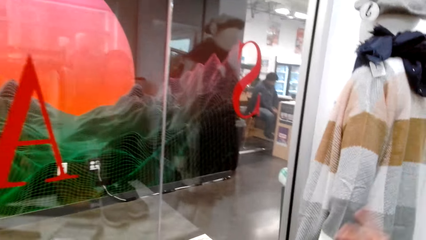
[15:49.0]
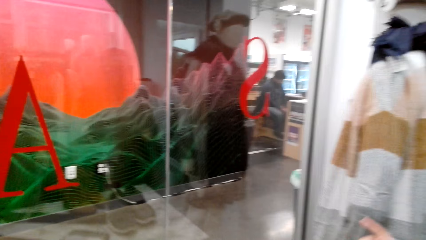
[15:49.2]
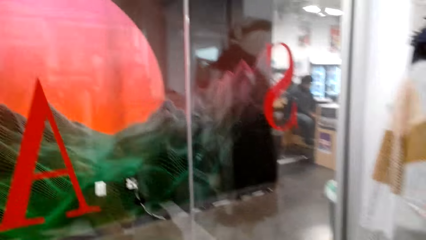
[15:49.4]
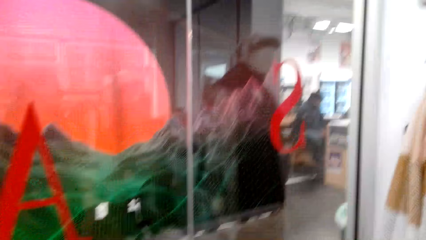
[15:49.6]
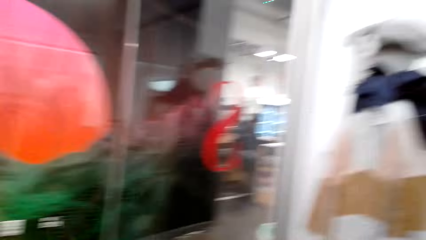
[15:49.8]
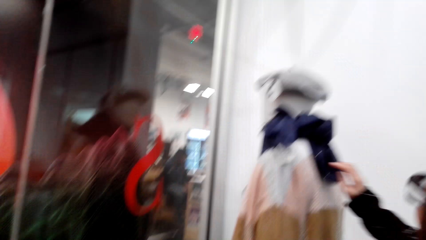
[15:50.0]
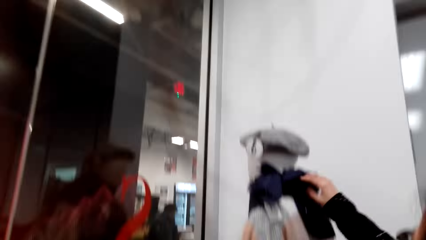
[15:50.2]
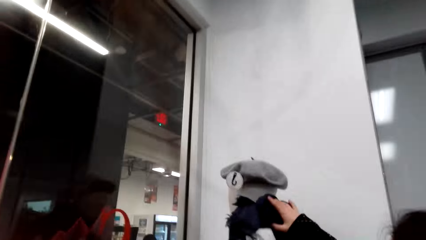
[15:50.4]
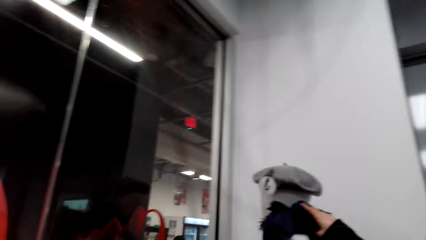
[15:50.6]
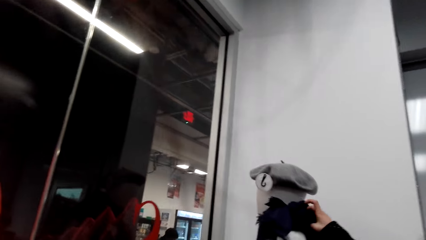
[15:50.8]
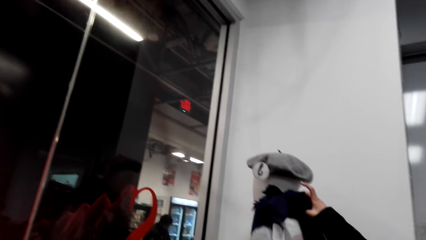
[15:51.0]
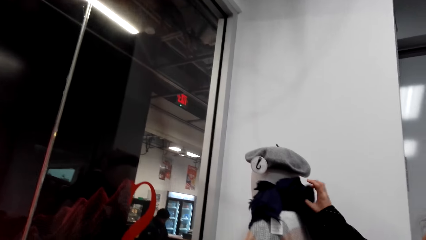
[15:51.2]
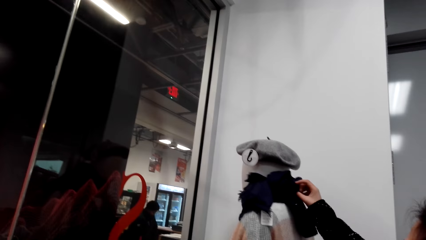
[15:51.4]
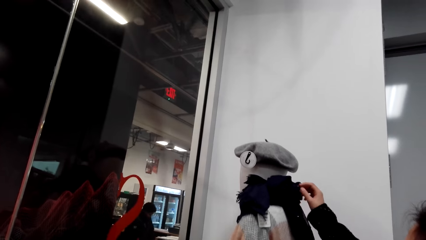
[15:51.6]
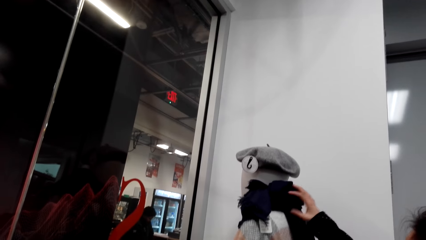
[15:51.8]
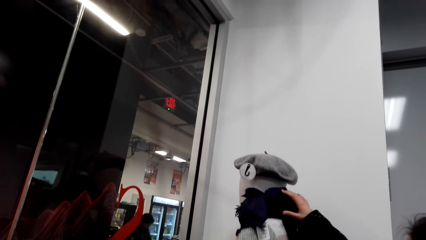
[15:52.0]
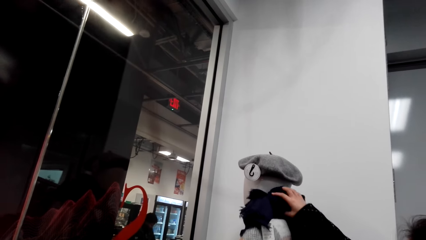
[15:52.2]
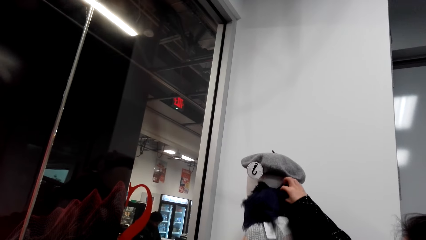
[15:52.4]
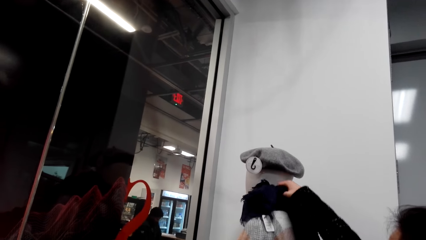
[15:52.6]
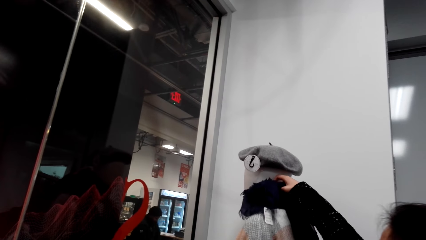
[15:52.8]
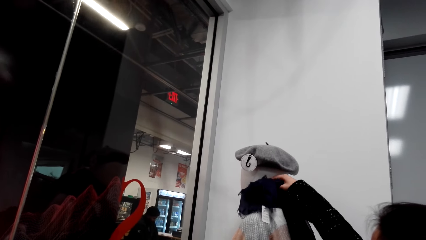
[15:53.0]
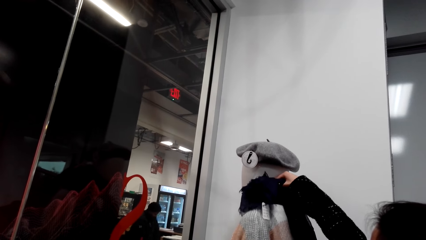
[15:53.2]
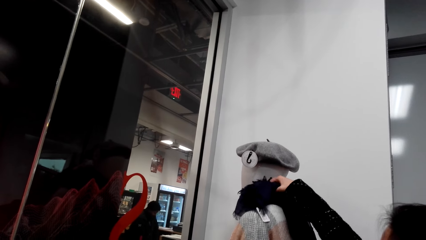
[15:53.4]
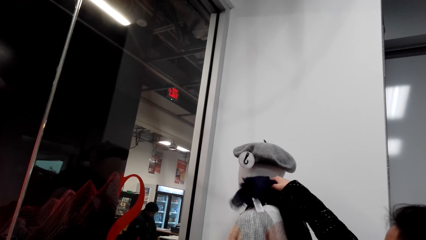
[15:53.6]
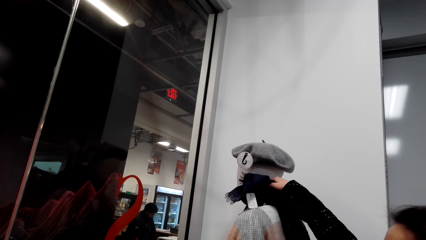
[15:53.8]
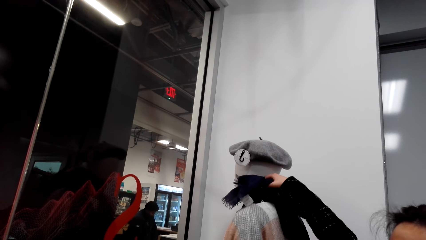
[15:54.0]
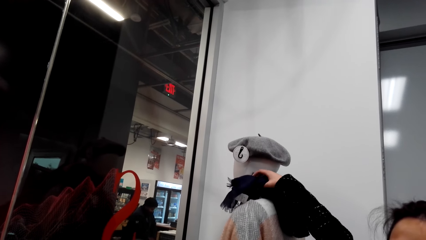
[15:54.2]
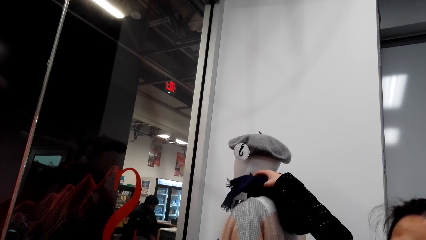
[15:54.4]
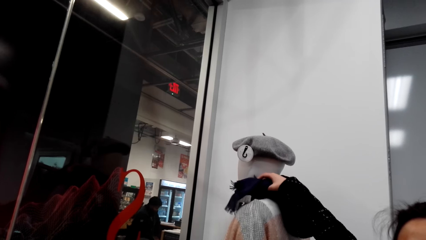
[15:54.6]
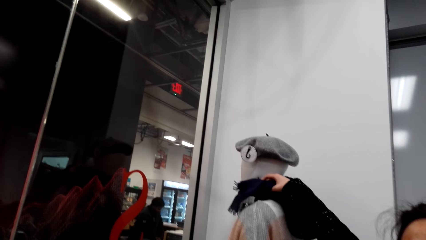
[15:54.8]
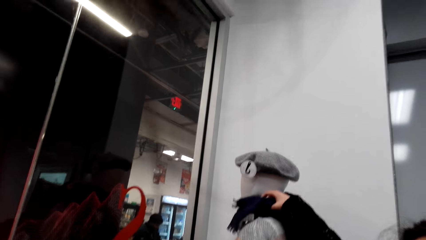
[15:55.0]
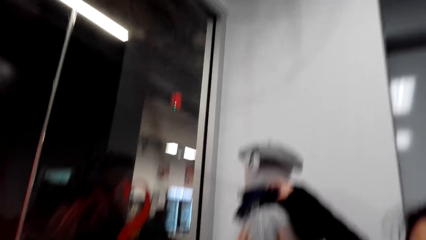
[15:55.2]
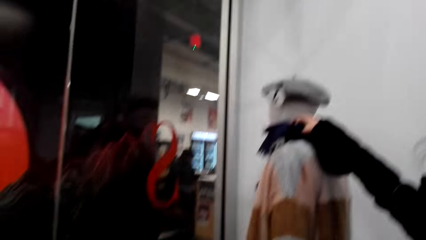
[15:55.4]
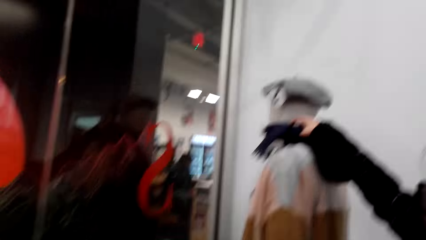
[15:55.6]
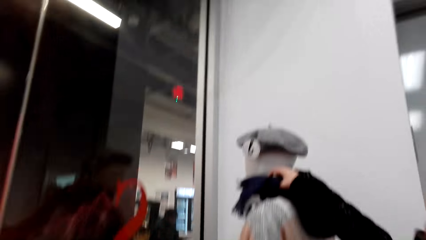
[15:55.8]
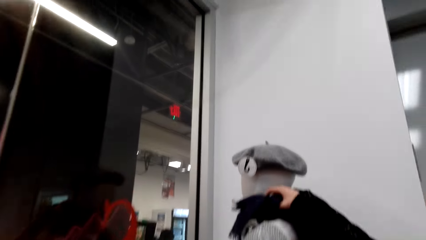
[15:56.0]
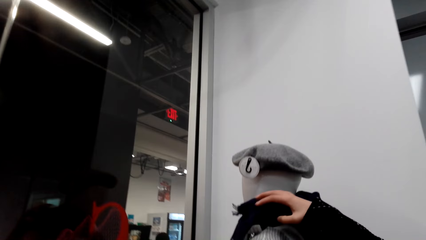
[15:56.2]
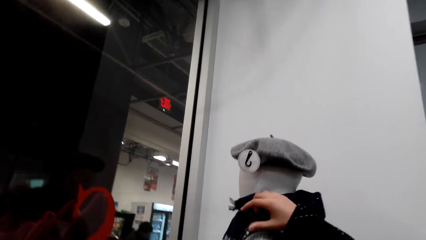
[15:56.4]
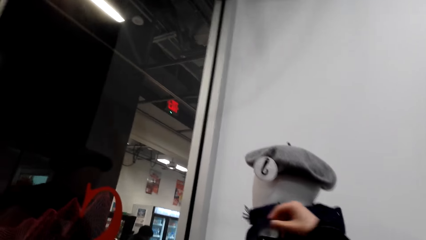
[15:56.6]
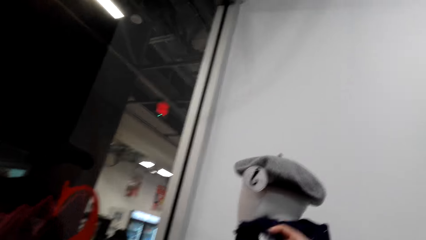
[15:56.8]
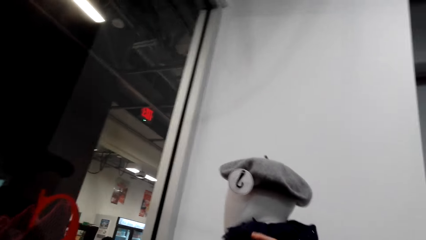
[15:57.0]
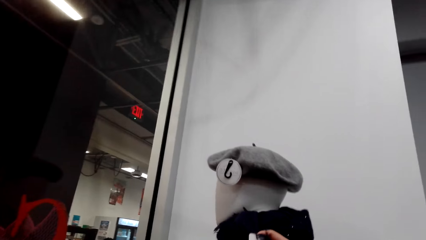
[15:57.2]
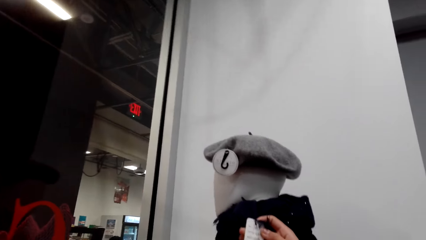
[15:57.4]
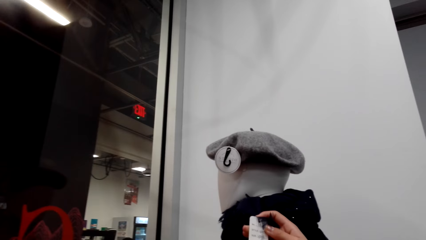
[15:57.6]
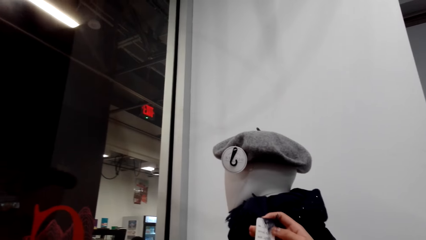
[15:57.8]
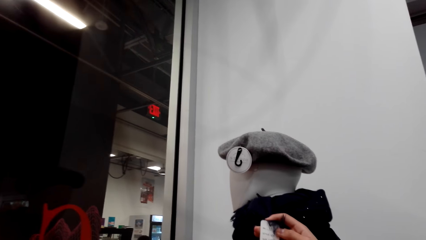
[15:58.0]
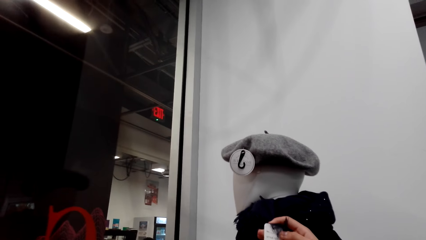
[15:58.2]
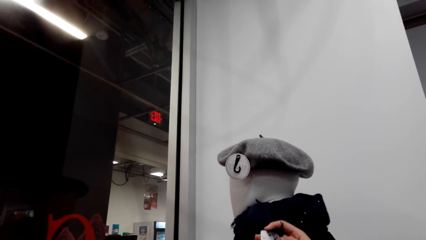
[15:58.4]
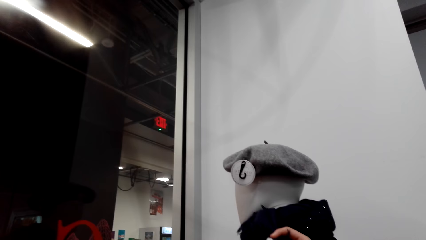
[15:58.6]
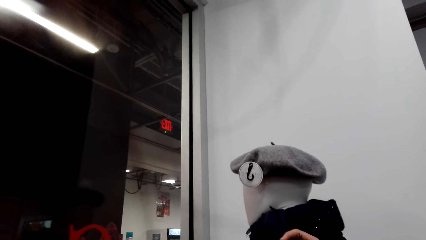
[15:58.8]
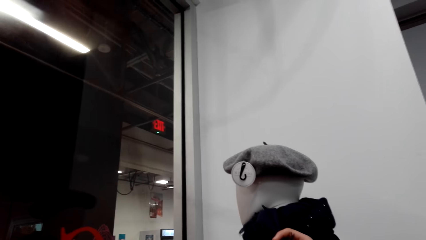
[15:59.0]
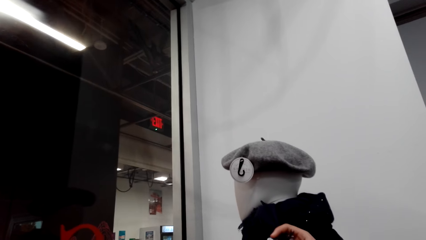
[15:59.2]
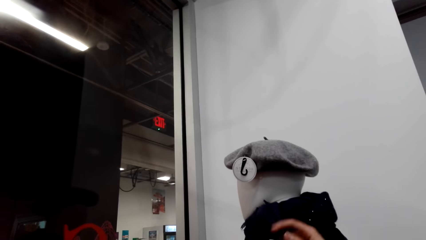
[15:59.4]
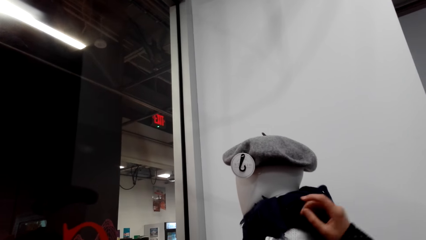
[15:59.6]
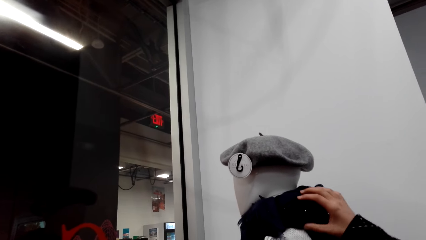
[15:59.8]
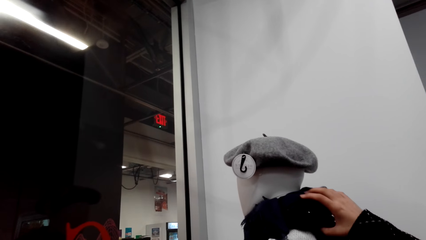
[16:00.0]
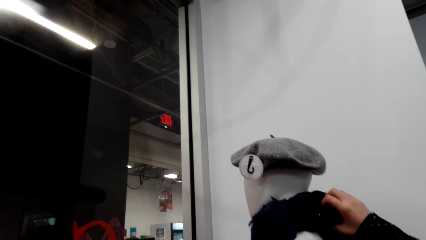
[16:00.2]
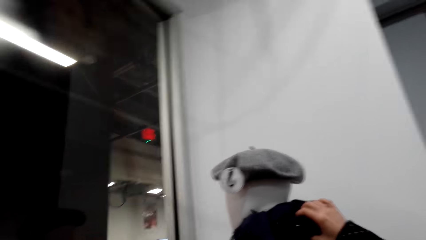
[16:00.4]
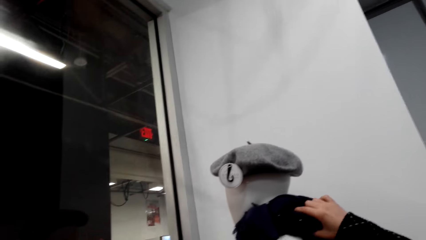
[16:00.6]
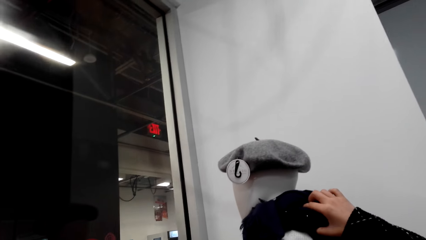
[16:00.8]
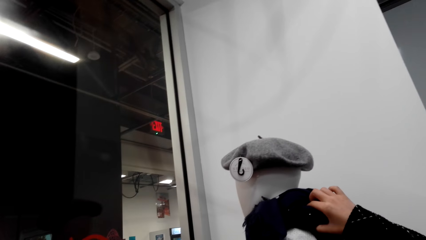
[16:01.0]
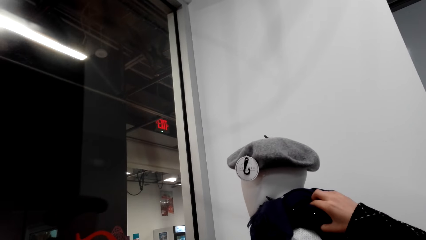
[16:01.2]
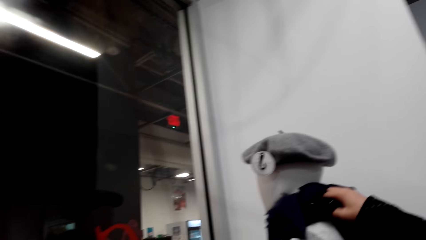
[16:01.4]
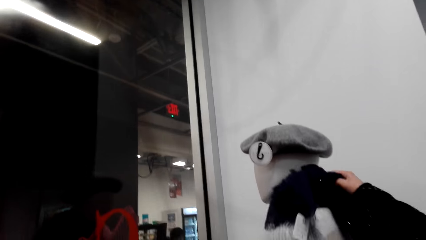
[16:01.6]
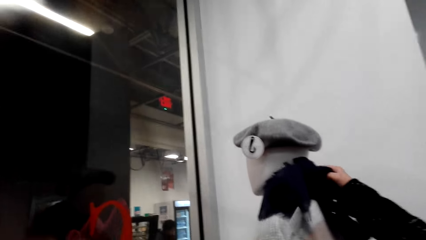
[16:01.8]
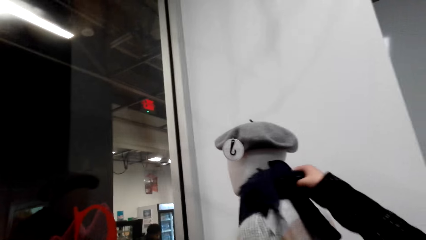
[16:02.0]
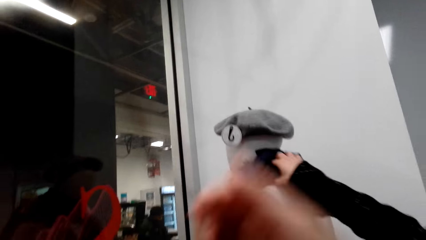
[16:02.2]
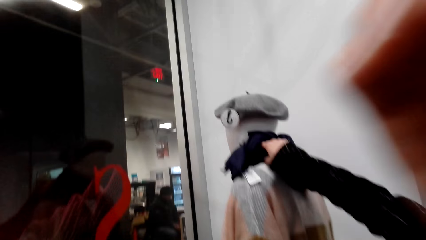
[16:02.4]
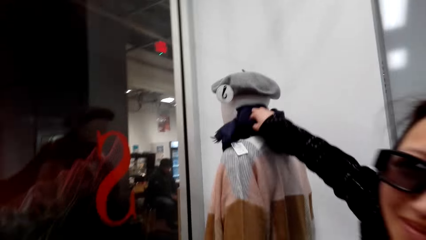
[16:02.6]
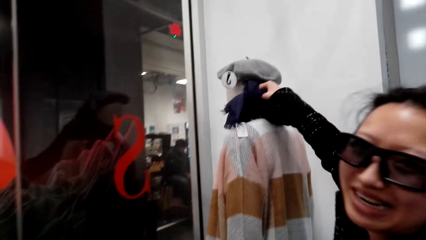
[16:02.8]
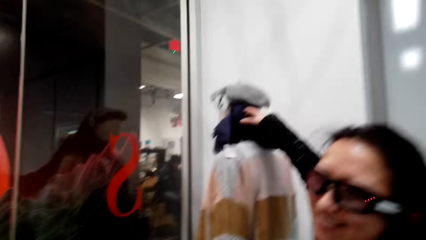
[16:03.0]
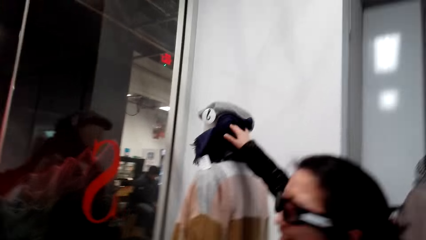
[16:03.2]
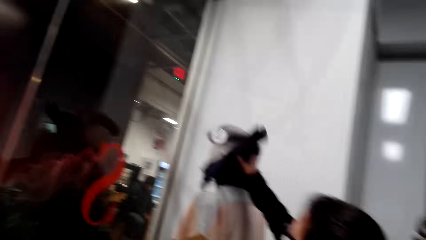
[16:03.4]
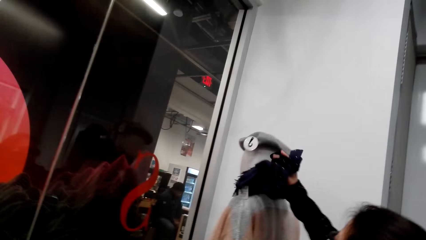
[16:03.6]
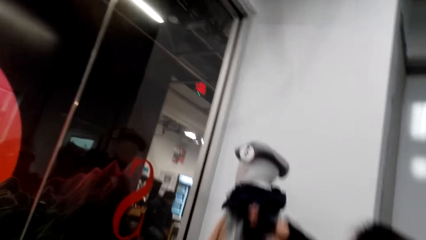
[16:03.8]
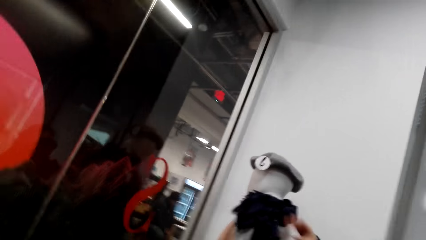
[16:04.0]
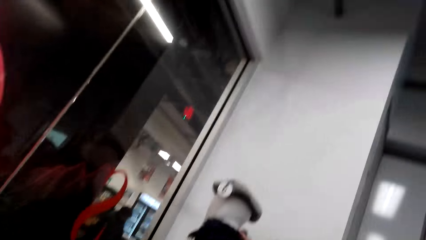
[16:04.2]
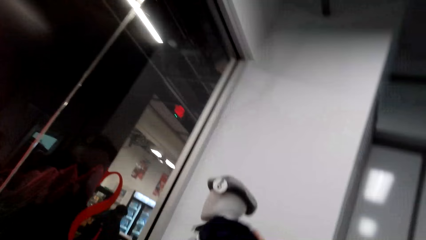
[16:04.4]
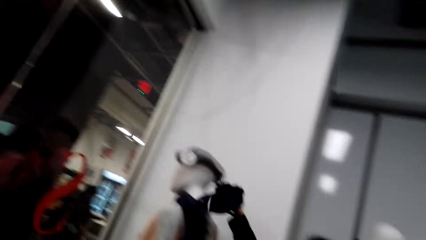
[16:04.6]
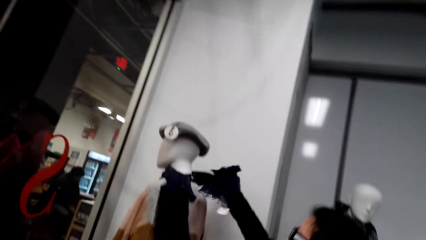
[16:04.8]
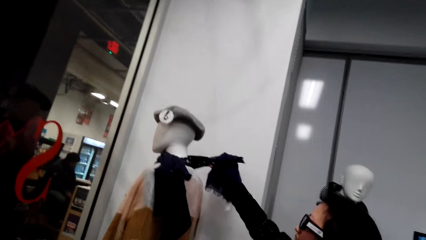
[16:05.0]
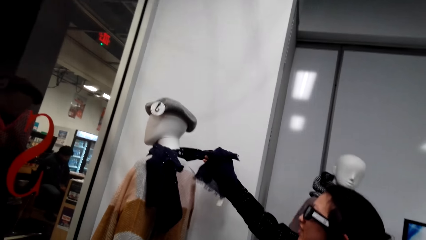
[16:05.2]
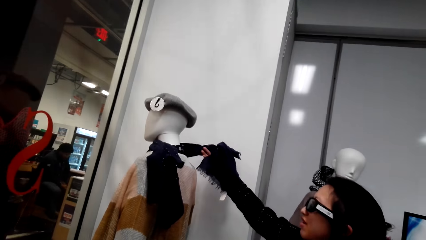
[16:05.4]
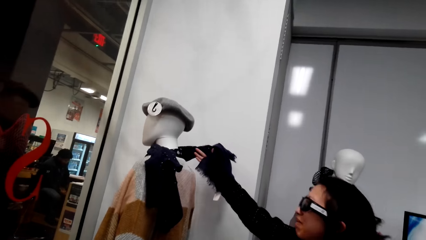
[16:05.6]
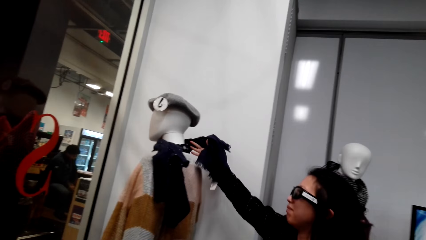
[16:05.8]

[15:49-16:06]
The camera wearer dialogues with a man. The man touches the scarf on the mannequin. The man looks at the clothes. The man talks to the camera wearer. The camera wearer talks to the man.
